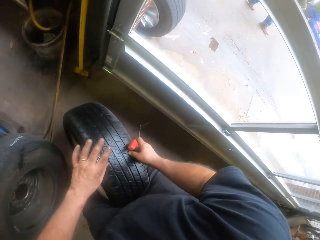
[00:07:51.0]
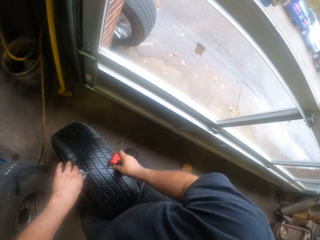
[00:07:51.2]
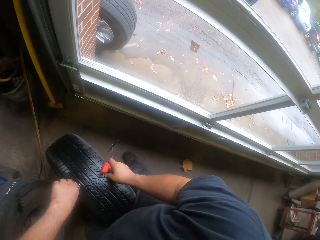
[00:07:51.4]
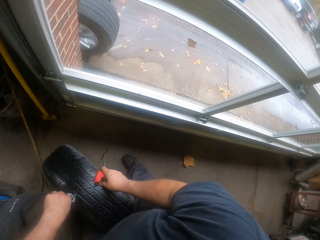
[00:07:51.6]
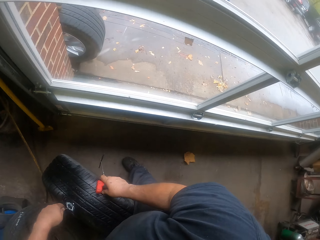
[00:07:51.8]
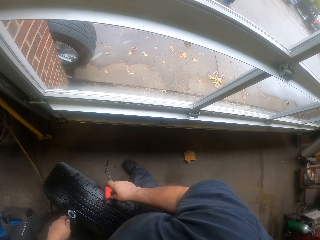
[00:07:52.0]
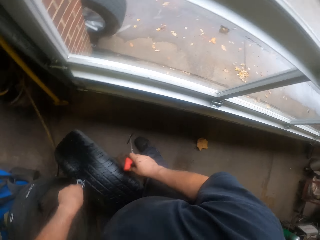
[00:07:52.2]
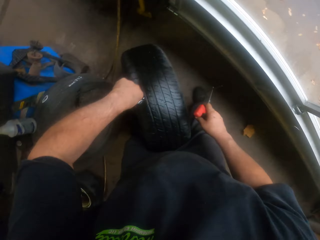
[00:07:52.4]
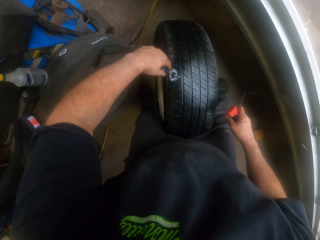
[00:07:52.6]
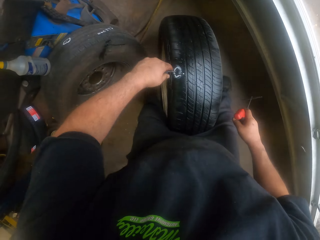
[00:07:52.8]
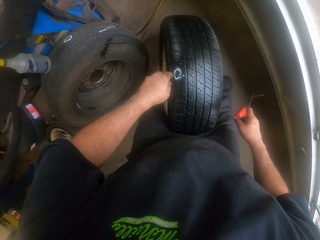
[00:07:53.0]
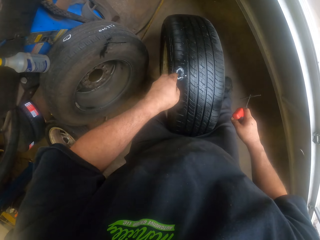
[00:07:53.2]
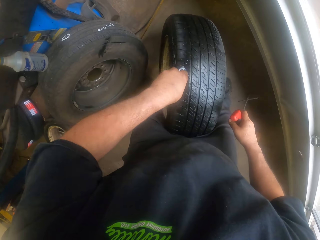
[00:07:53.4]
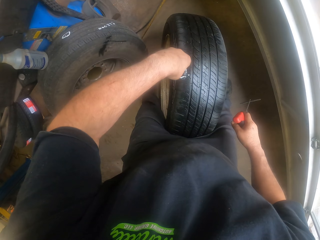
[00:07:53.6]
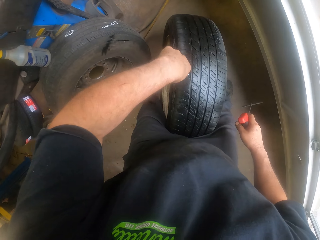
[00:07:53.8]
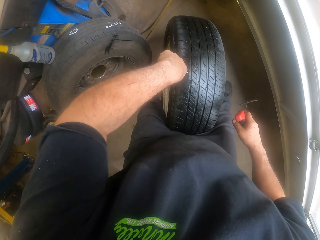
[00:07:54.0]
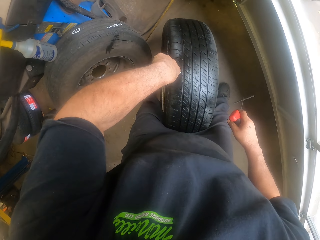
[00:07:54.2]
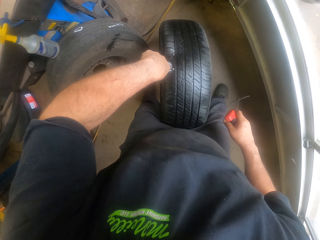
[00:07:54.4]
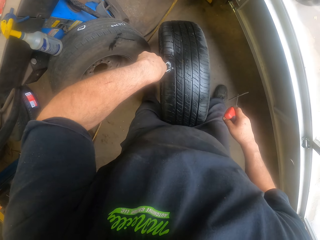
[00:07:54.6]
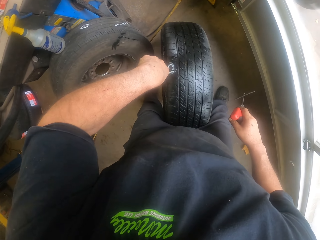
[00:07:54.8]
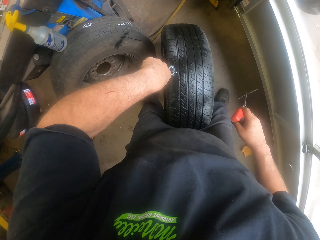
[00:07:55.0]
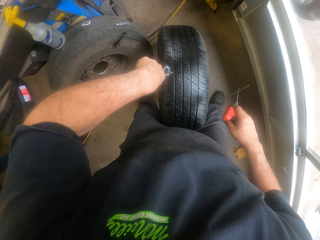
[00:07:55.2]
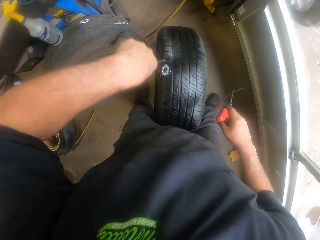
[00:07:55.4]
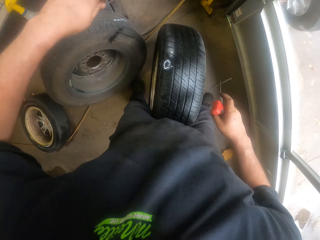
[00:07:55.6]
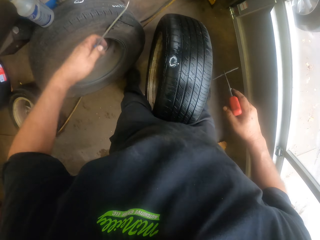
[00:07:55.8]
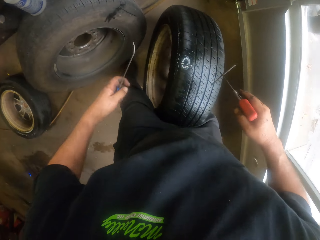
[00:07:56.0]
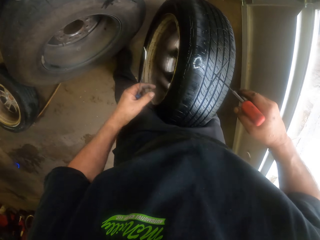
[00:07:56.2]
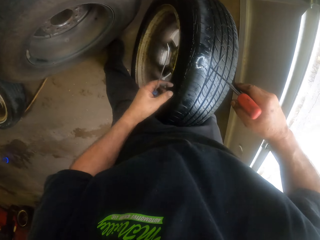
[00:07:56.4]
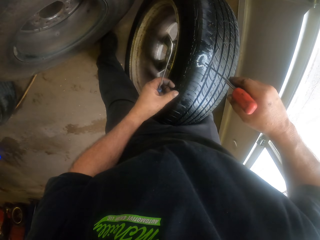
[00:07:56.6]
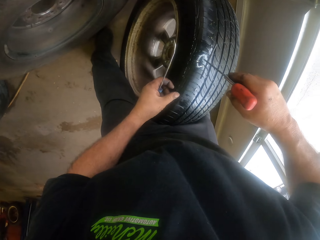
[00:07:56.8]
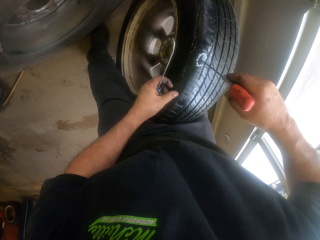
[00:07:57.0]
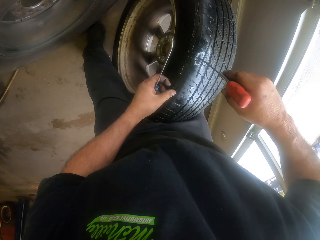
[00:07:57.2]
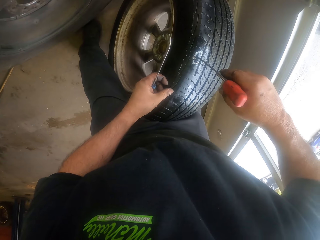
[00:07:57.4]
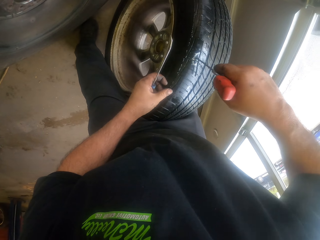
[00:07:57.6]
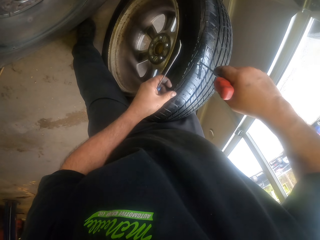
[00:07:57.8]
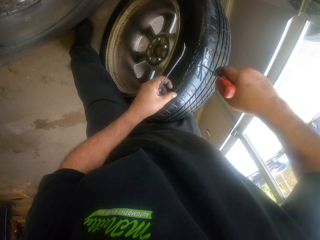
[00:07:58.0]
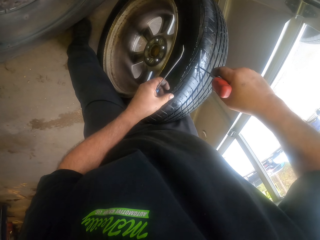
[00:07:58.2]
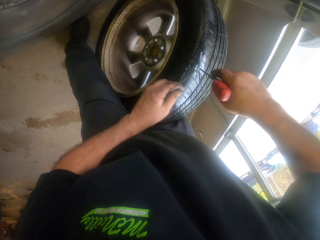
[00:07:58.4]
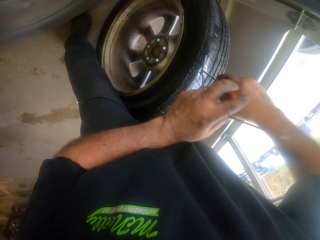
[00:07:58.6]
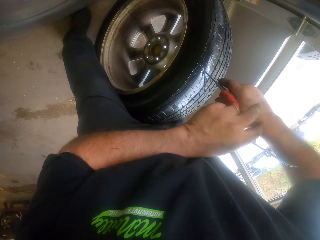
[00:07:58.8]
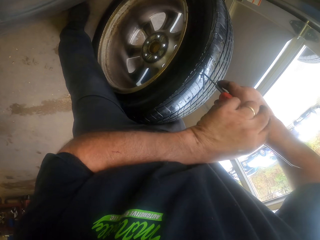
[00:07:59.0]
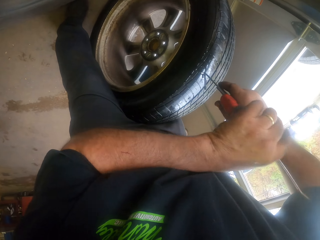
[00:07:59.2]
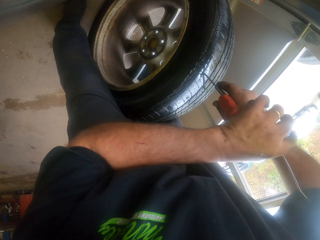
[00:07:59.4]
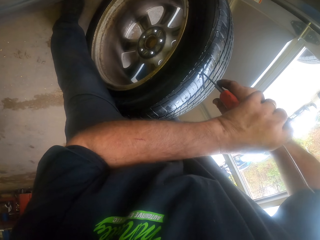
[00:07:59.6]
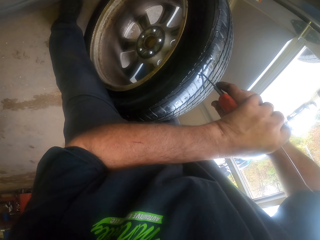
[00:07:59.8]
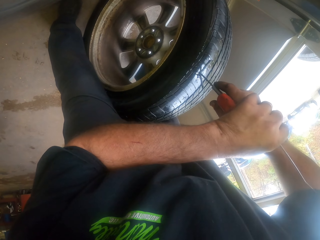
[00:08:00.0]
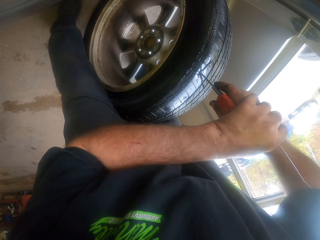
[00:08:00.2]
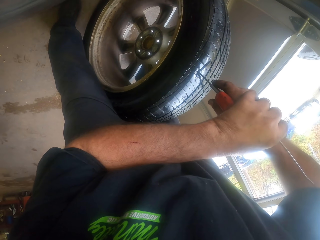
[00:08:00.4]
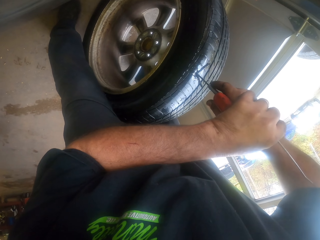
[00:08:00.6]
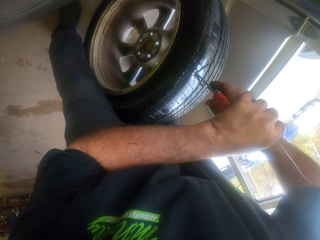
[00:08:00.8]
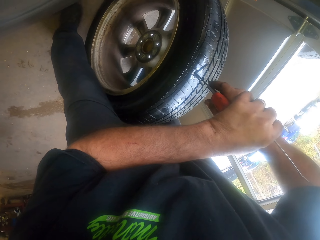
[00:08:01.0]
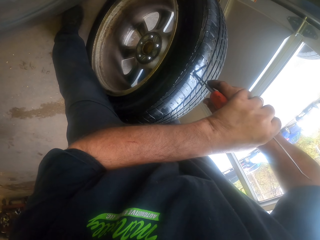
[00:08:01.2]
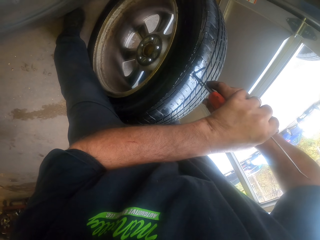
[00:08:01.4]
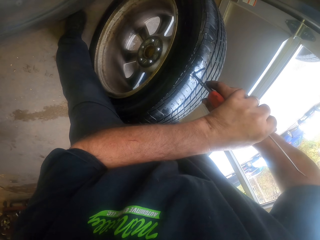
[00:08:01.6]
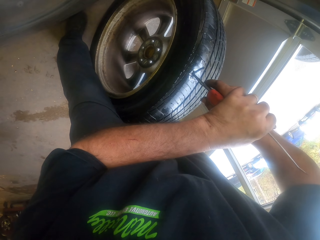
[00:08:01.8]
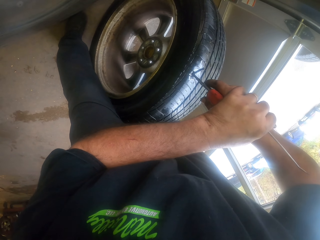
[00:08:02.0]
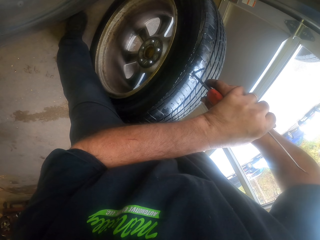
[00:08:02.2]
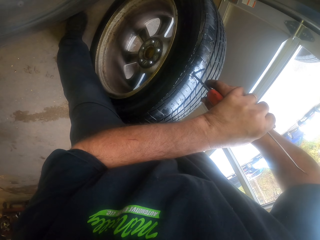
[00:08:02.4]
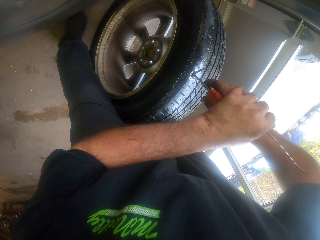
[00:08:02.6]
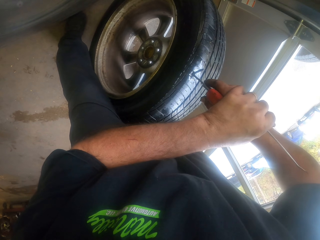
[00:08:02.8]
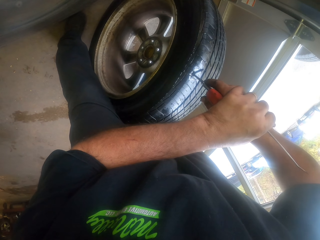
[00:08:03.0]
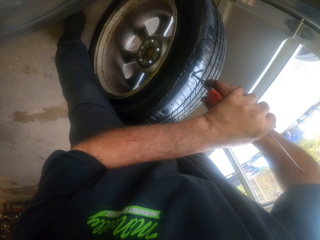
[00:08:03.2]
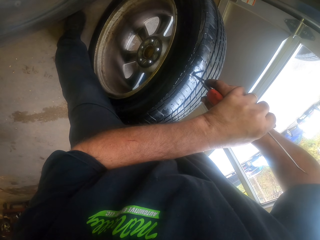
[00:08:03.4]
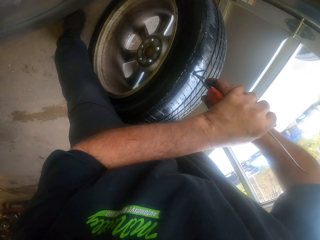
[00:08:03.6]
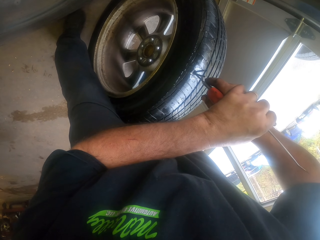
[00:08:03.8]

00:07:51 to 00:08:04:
The camera wearer looks through the window. They pull the screwdriver. They rotate the screwdriver in the tire. They pierce the tire with the needle gun. They put something into the tire.

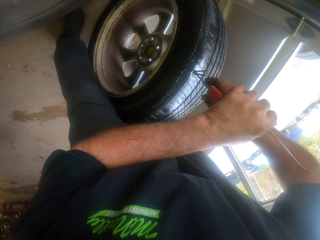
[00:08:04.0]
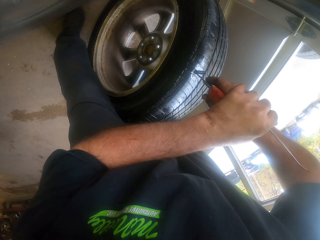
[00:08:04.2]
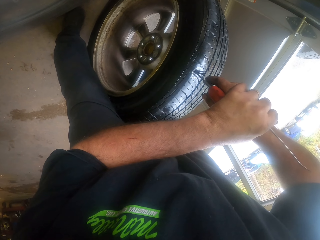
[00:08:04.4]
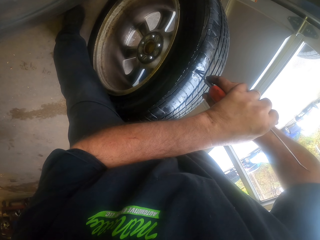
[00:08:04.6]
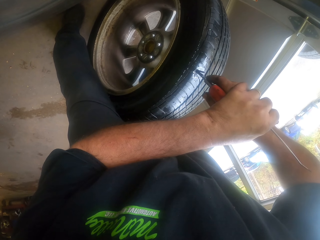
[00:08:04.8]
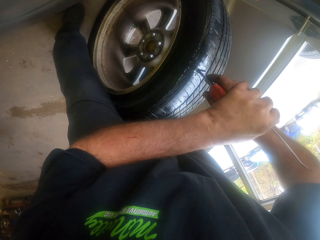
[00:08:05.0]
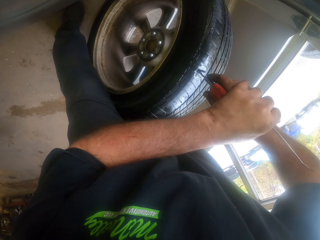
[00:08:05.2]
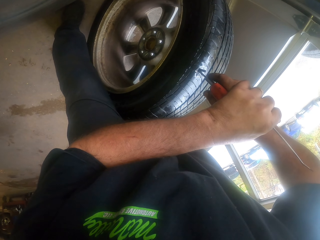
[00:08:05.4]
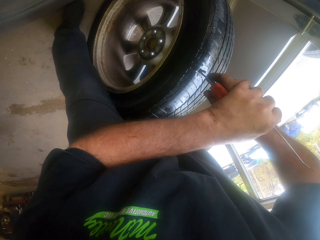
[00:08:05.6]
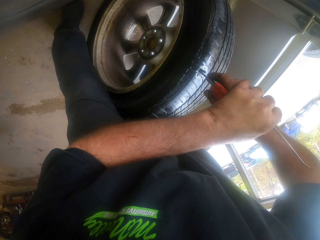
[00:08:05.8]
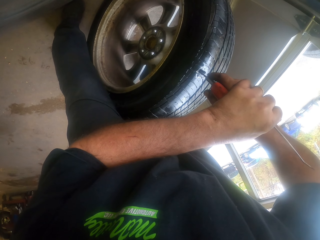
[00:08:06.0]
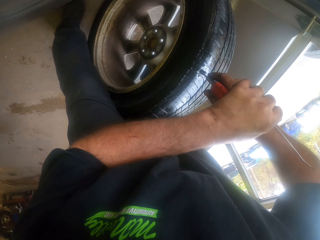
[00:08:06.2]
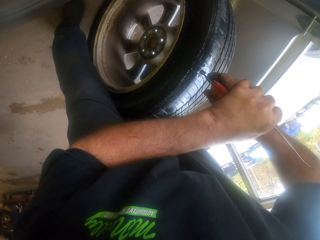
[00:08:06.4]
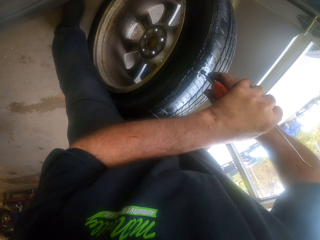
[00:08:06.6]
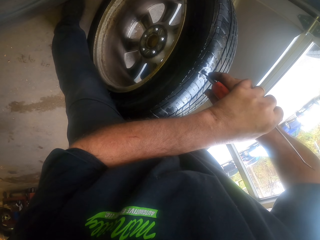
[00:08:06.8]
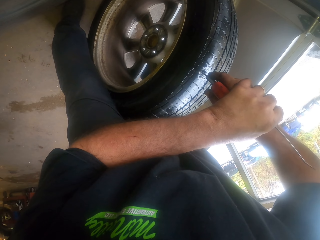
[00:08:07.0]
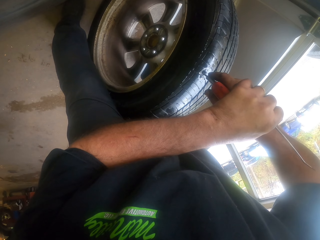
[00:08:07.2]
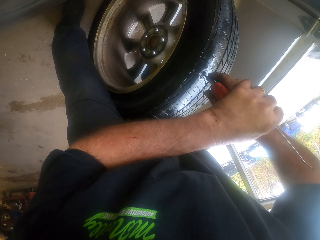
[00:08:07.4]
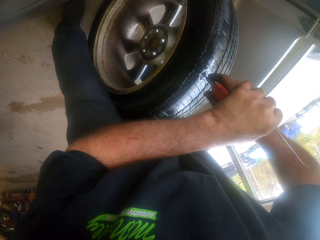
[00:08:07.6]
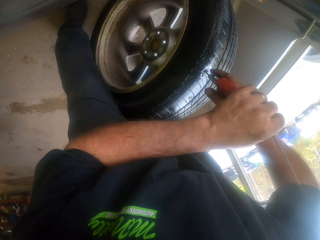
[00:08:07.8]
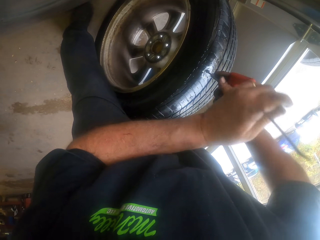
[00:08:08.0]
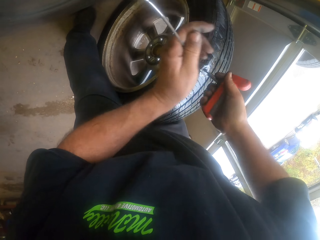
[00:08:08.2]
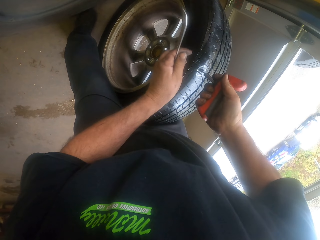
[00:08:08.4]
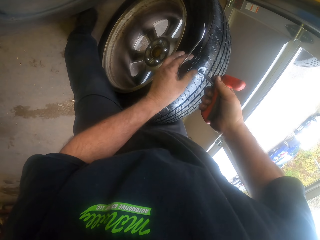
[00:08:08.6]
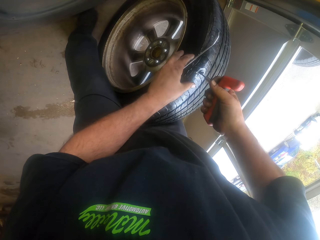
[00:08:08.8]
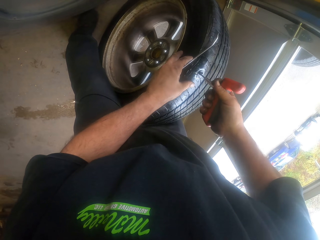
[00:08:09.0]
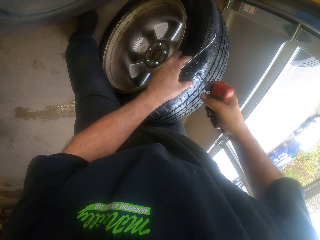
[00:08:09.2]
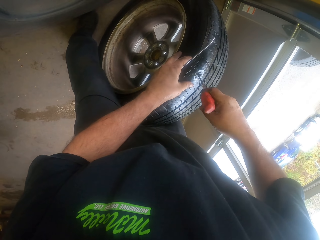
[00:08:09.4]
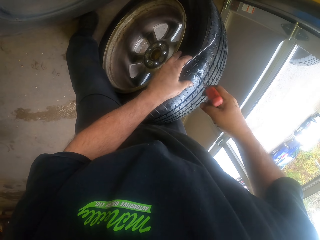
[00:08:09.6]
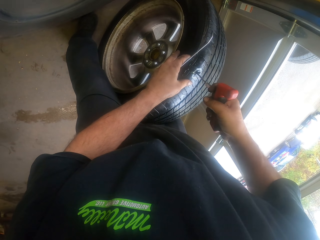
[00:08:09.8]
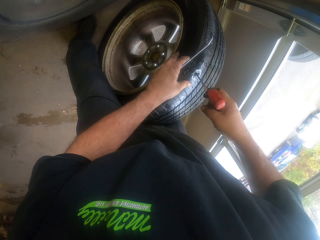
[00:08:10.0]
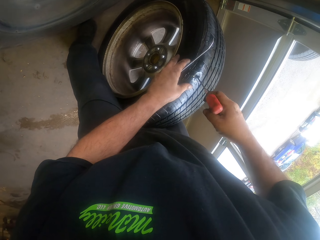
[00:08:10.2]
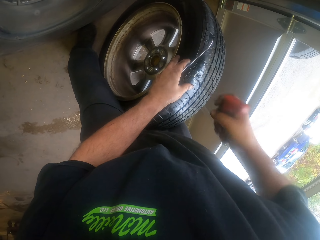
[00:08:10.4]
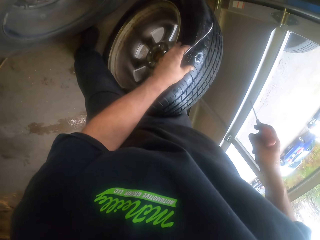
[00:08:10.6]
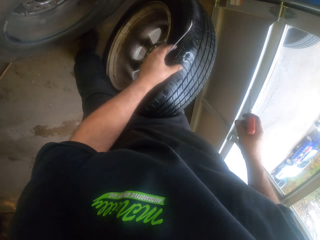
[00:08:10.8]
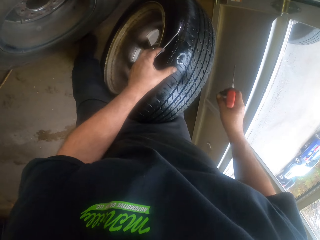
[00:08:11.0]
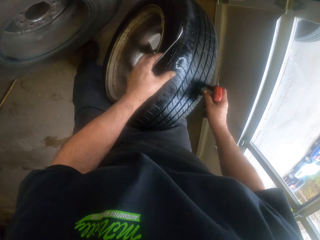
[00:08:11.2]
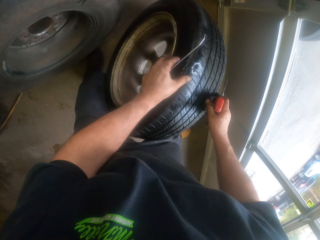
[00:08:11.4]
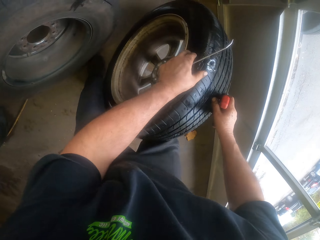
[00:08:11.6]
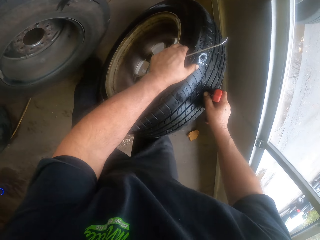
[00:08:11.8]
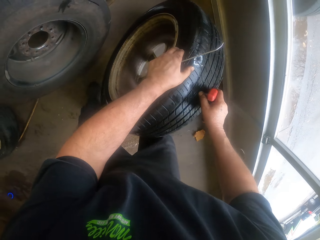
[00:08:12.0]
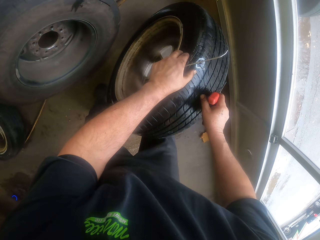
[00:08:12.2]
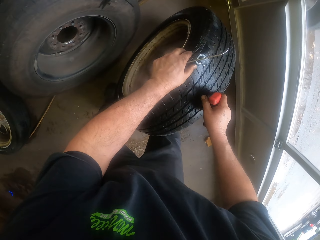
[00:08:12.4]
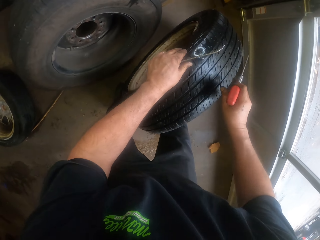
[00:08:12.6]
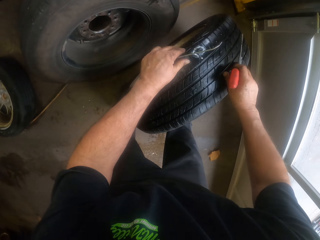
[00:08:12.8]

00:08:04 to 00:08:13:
The camera wearer pulls the needle gun. They turn the tire.
